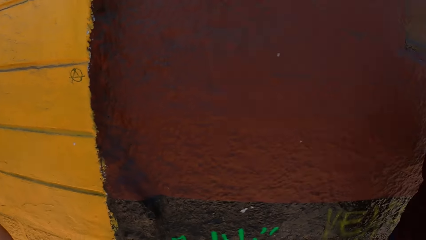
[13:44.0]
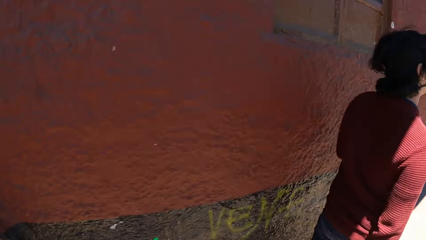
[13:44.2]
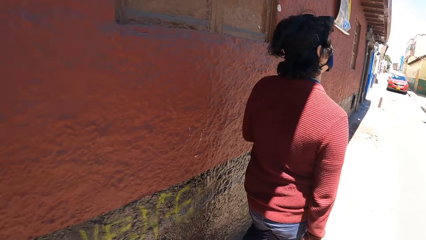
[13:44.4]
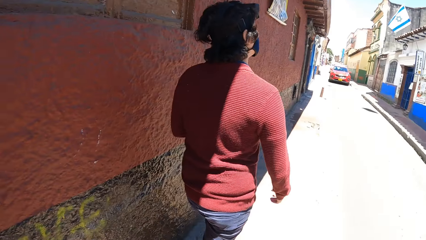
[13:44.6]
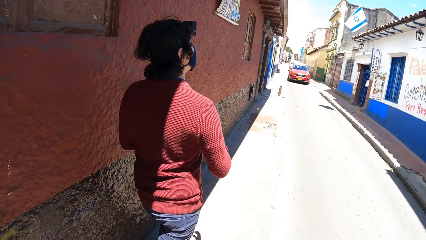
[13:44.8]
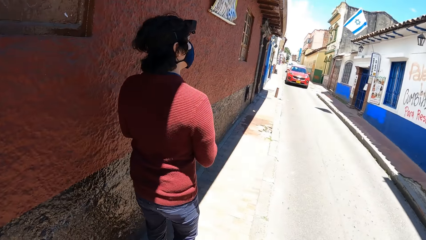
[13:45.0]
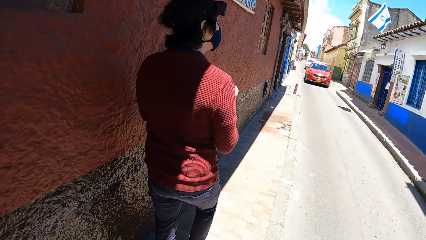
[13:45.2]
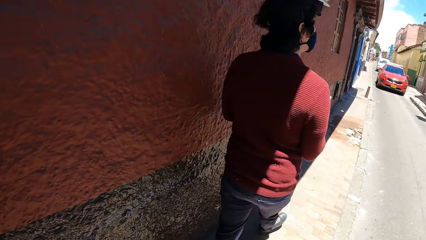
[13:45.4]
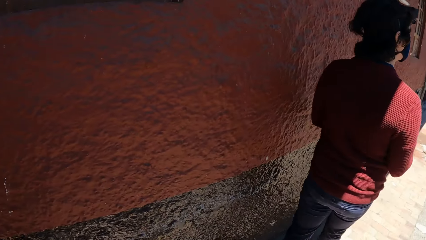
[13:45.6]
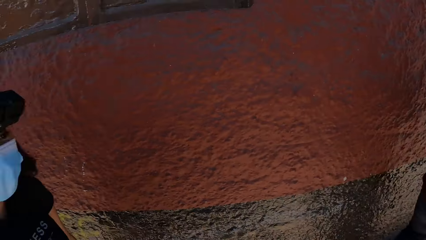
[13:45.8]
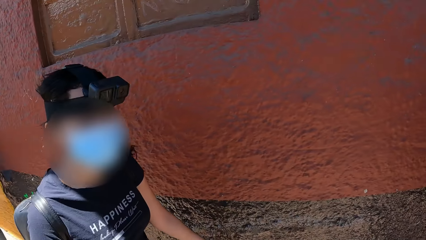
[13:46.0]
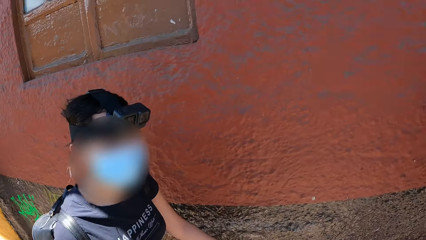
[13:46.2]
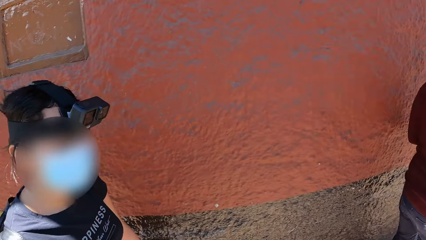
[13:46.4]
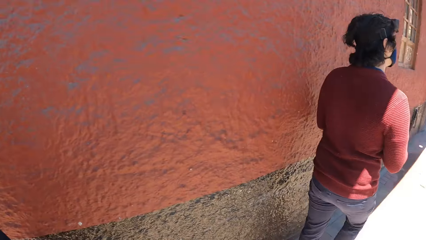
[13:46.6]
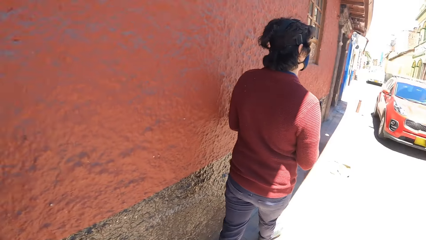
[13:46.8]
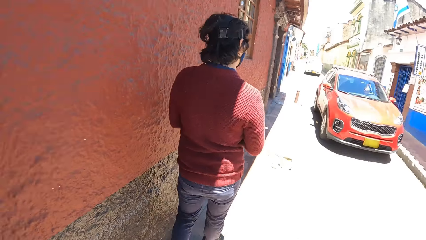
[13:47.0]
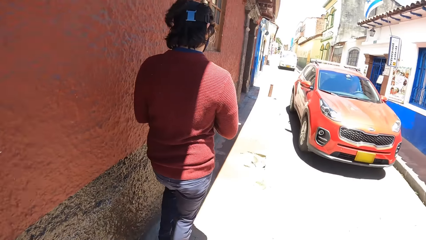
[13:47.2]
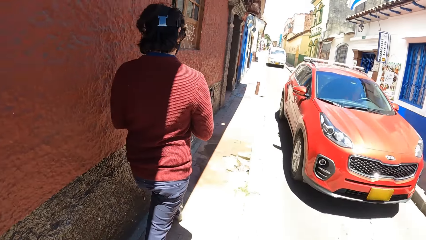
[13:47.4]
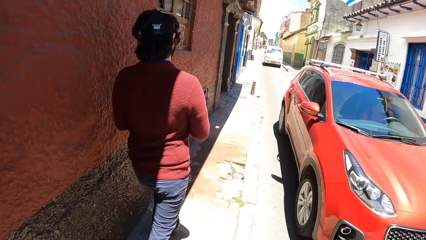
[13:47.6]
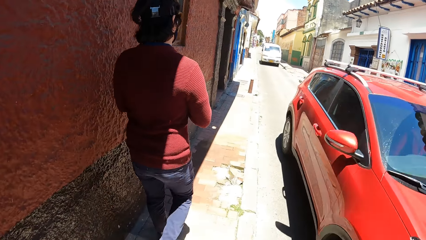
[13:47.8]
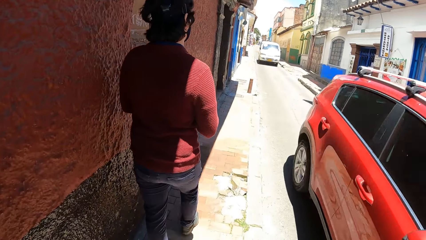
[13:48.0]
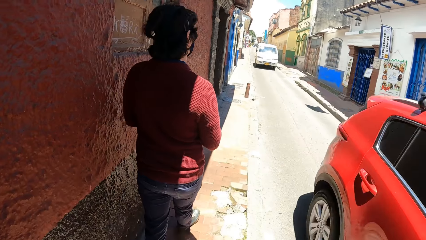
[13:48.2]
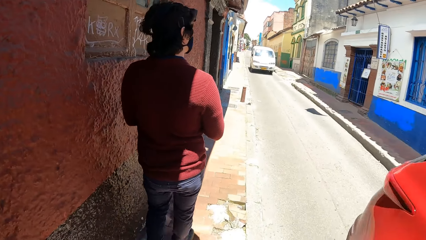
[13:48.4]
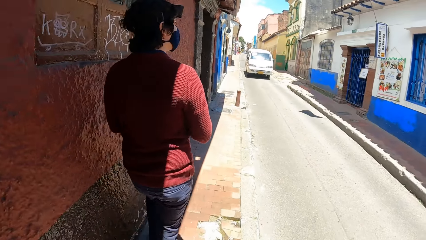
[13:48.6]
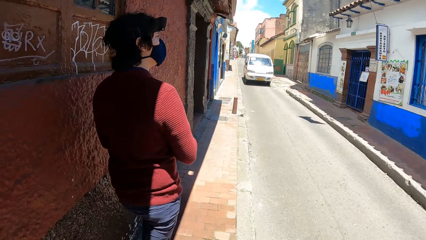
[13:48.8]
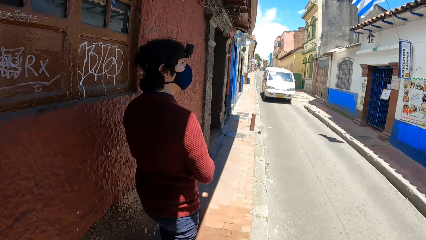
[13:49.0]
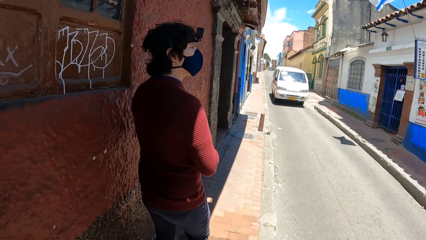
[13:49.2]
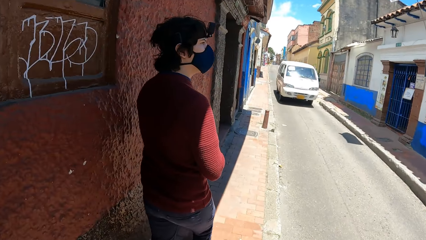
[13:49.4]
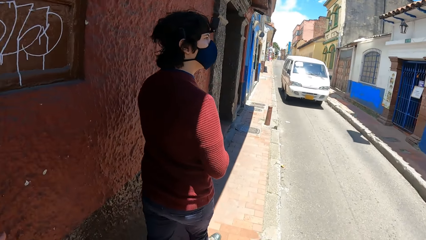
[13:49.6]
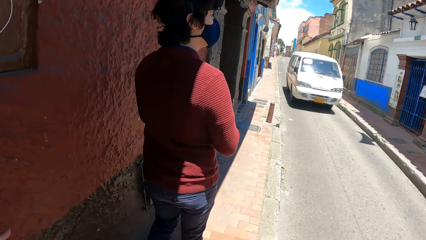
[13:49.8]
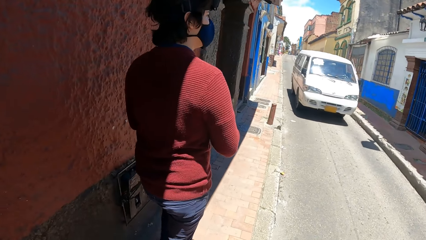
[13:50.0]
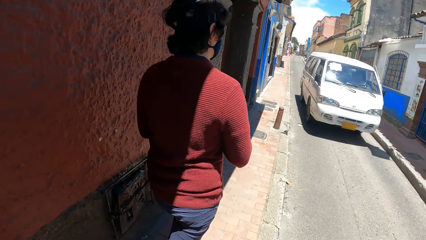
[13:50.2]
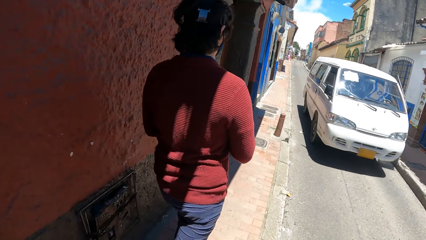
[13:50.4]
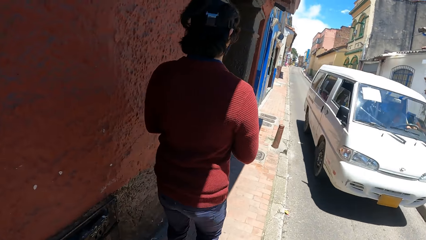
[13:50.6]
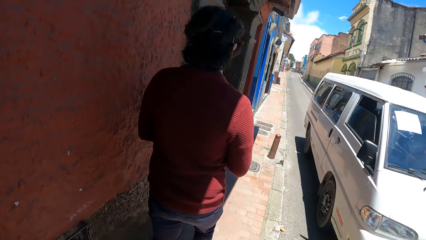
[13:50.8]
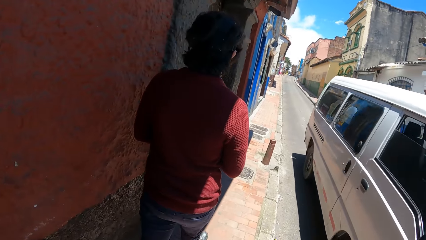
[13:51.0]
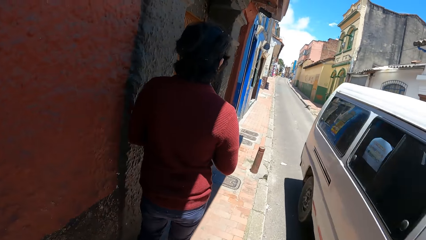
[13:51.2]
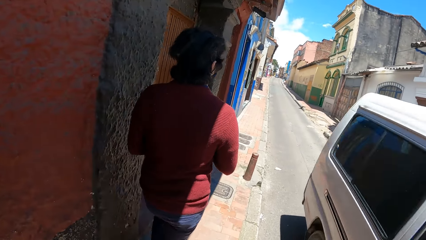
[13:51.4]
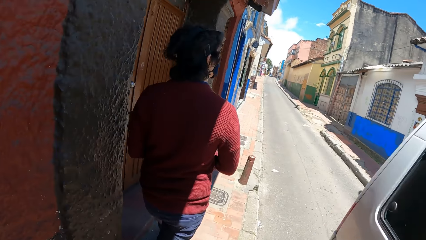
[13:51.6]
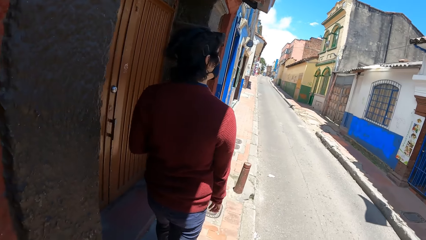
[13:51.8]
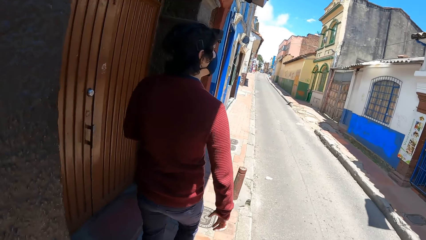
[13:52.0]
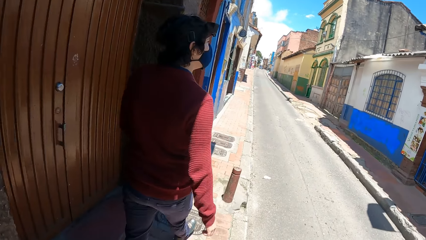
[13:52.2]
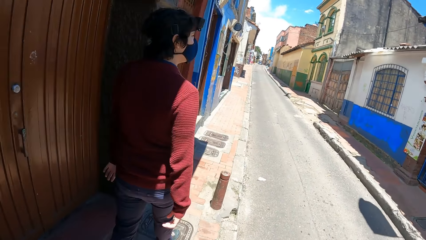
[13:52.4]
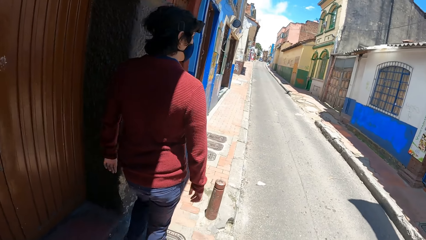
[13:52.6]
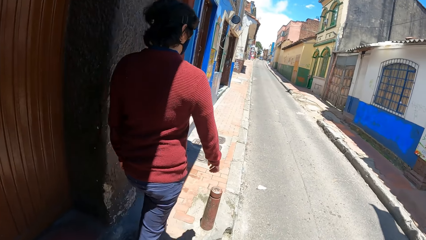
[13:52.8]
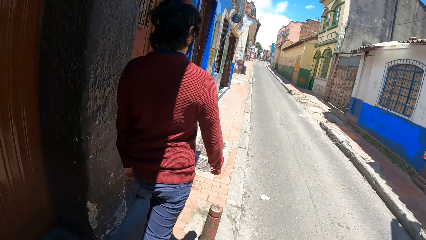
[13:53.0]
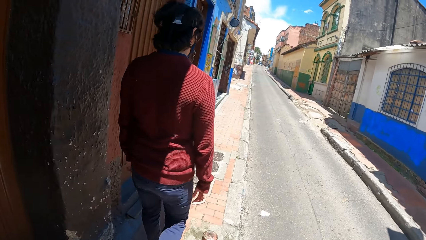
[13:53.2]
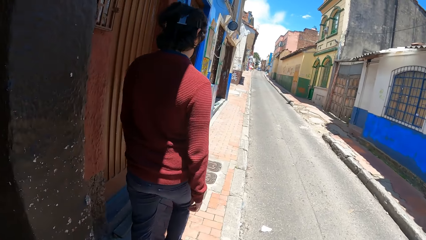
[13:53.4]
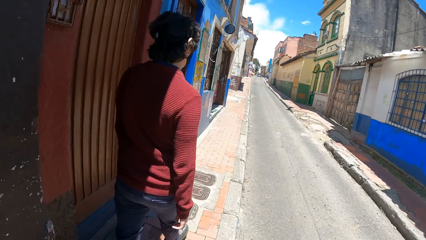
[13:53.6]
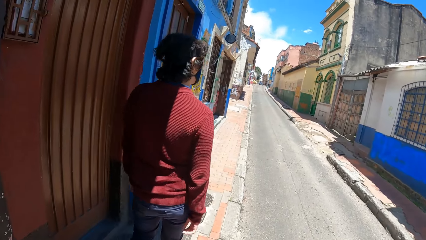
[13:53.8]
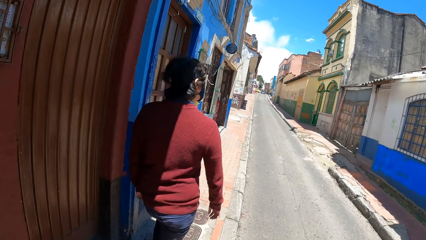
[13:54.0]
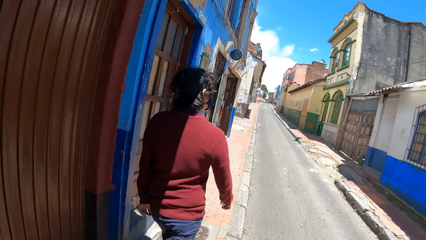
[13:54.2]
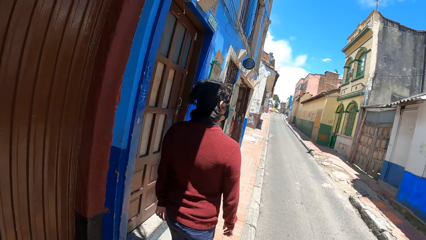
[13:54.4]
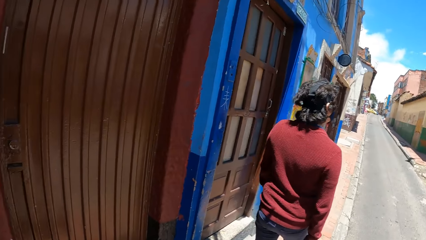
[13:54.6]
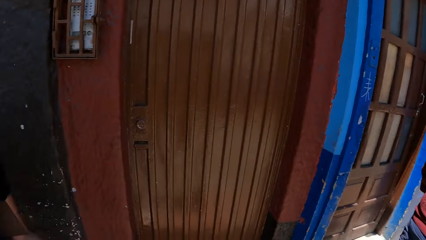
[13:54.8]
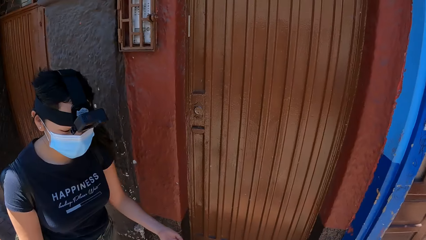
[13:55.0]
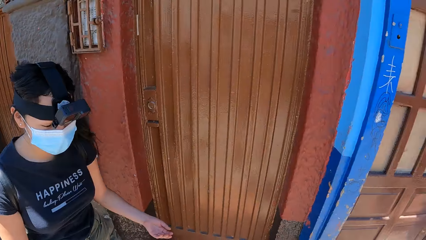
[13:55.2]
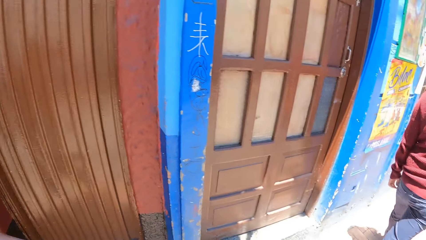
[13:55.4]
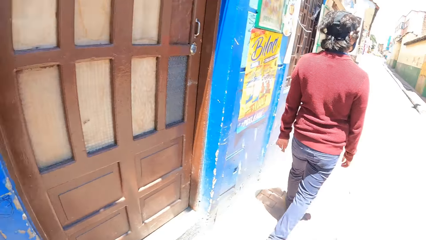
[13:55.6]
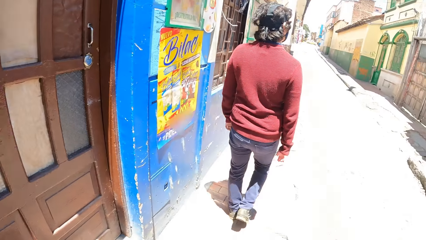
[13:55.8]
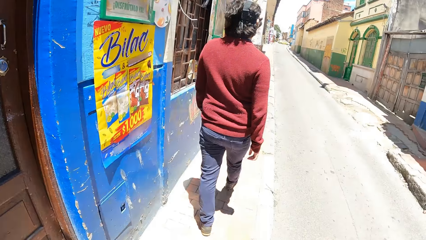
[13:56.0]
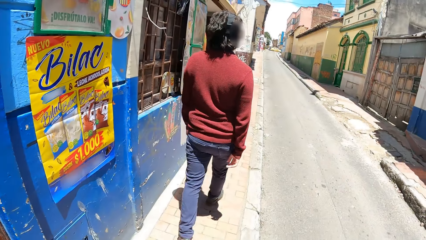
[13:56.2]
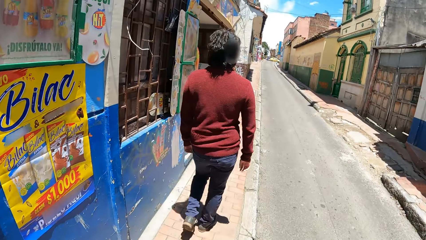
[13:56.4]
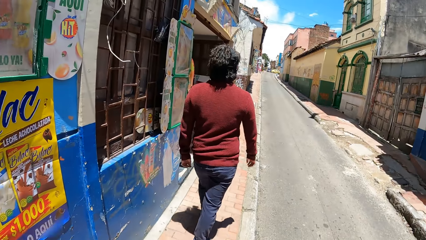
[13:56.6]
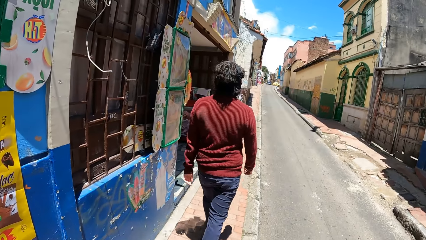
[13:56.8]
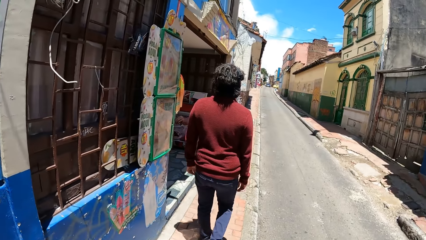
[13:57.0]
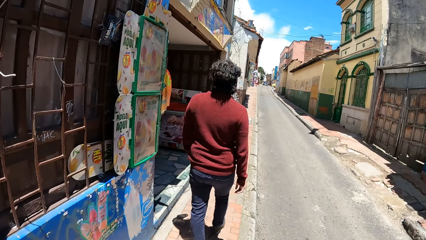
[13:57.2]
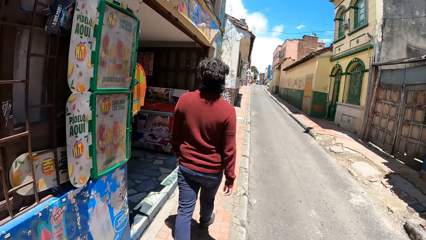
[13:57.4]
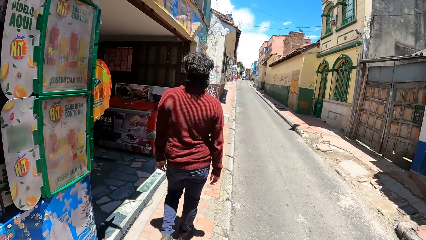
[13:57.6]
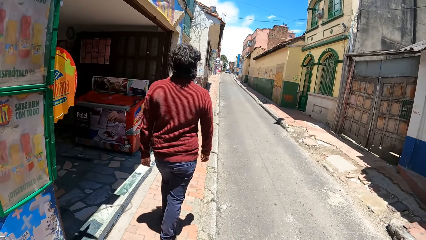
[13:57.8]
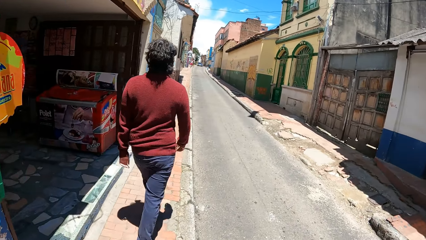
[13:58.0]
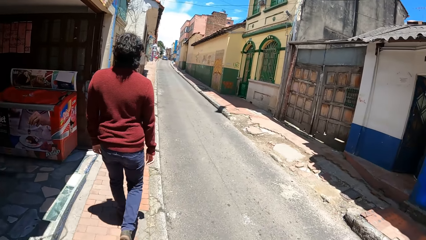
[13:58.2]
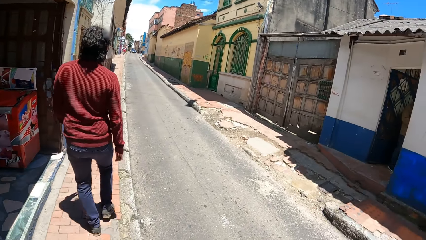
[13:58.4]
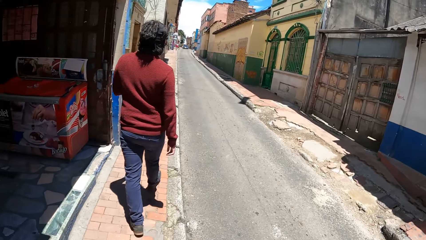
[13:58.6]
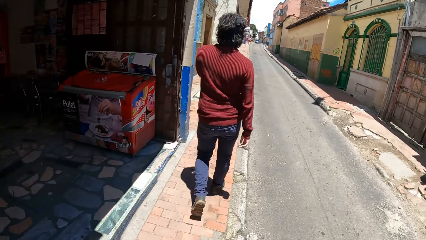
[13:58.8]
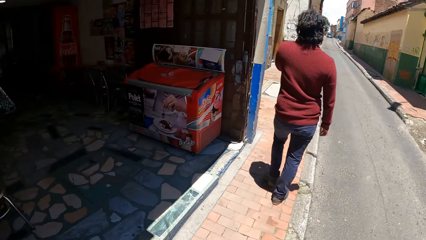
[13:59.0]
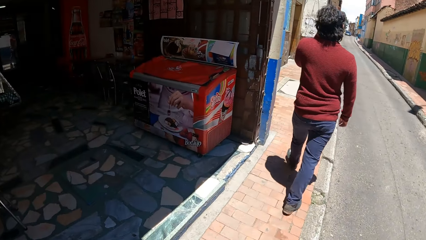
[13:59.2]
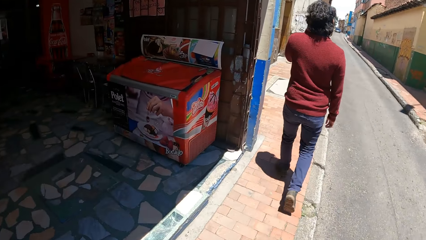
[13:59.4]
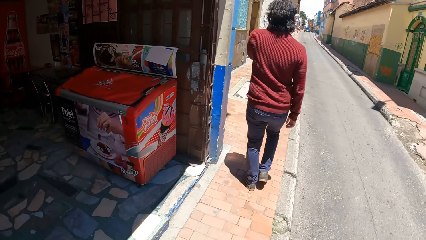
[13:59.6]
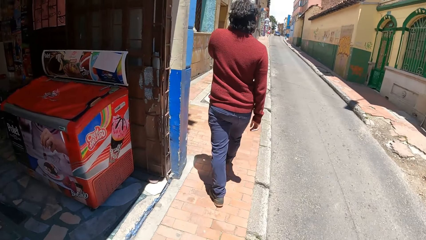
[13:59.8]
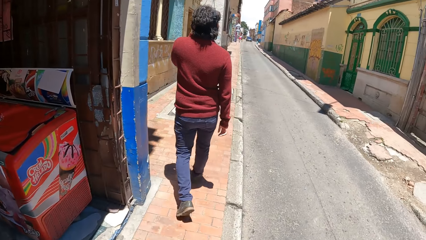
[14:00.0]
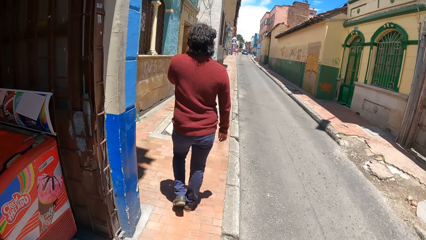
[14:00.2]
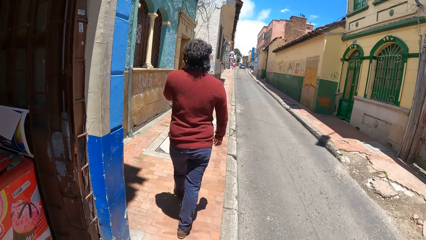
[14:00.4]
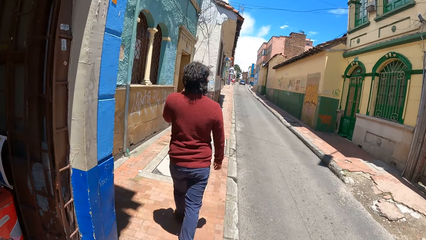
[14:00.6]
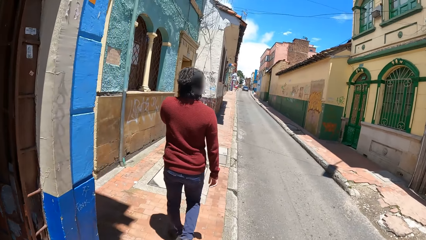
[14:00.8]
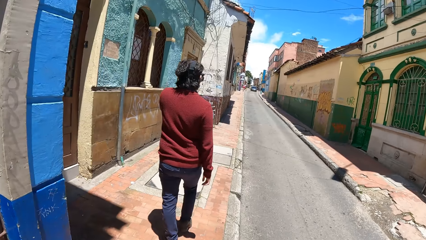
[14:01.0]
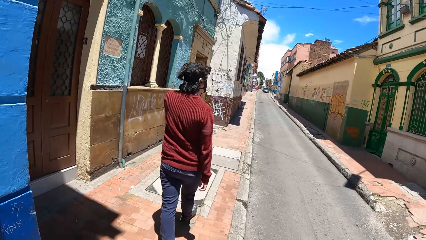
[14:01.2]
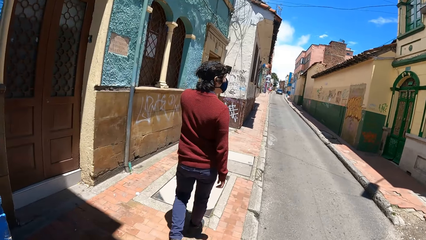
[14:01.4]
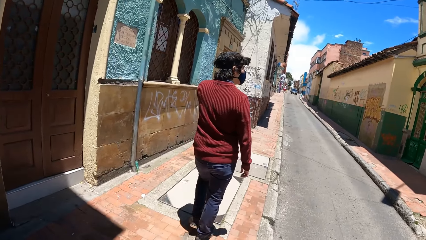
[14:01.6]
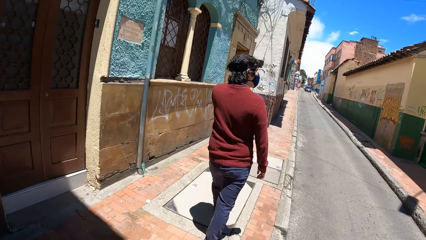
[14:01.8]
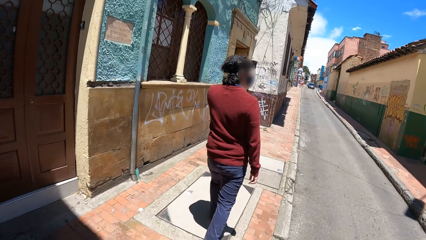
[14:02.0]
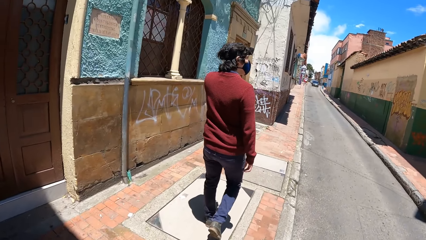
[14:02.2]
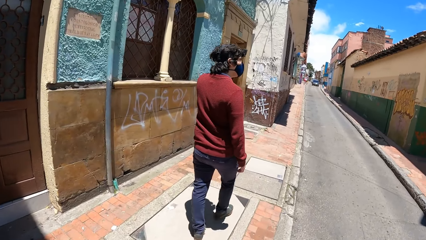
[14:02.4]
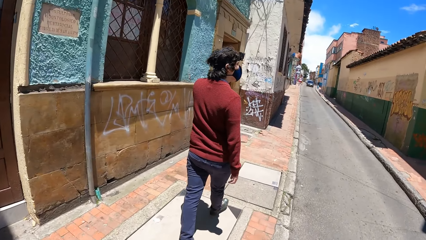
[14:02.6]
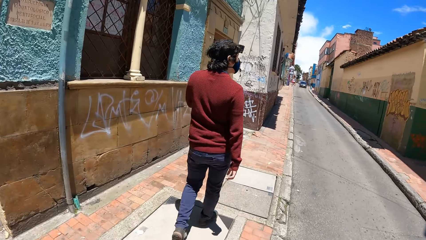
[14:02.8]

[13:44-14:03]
The camera wearer walks on the sidewalk of the road. A red car drives past the camera wearer. A white bus drives past the camera wearer. A man touches his face with his left hand.
